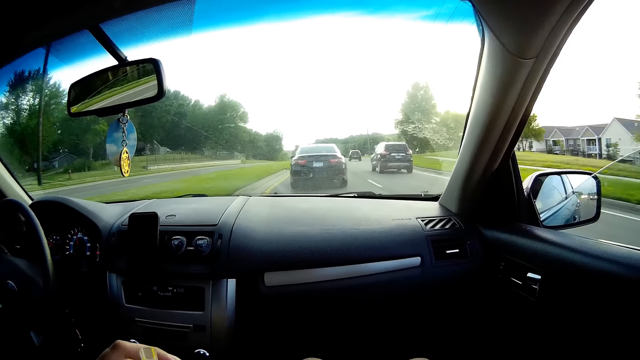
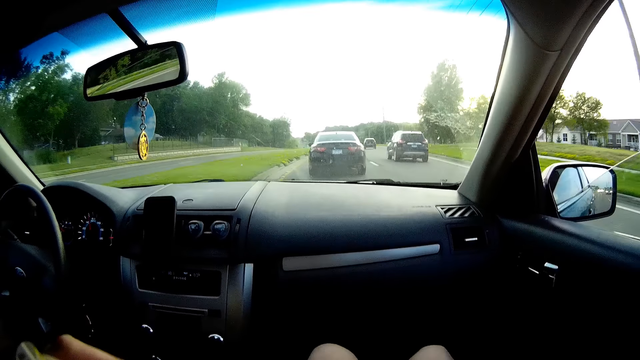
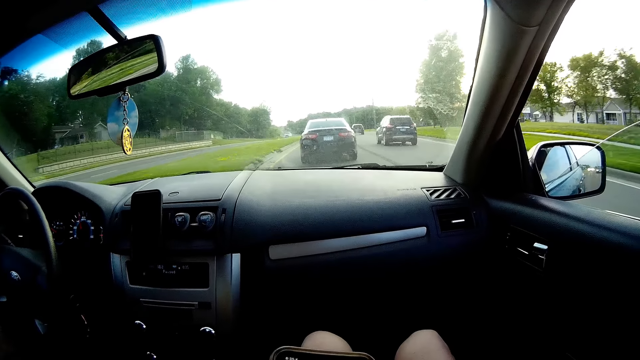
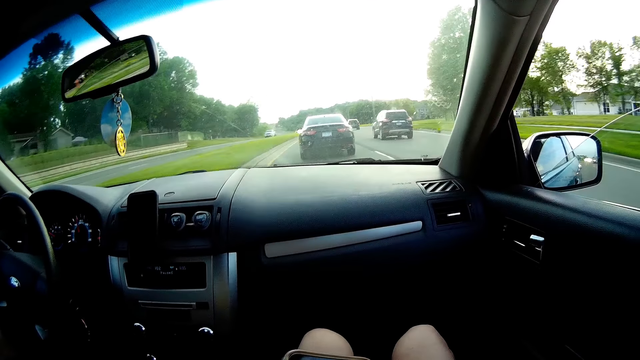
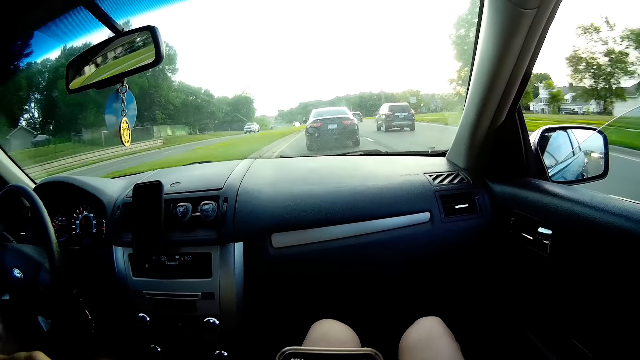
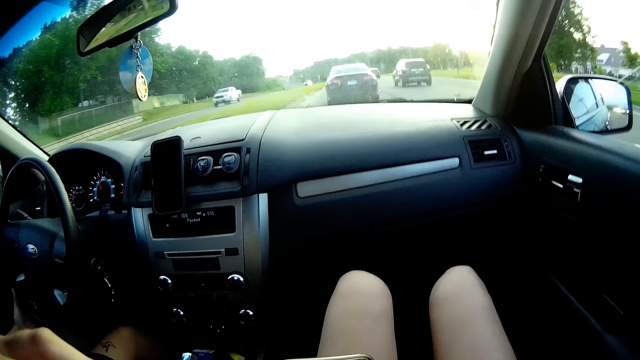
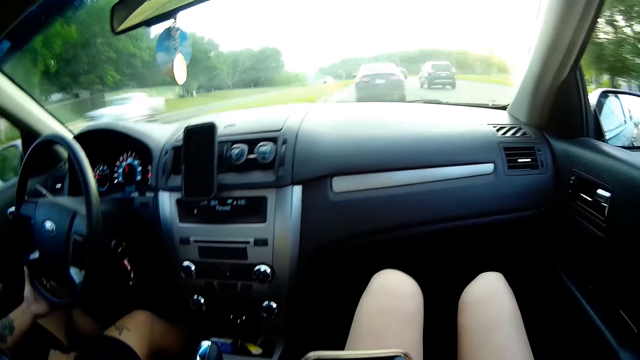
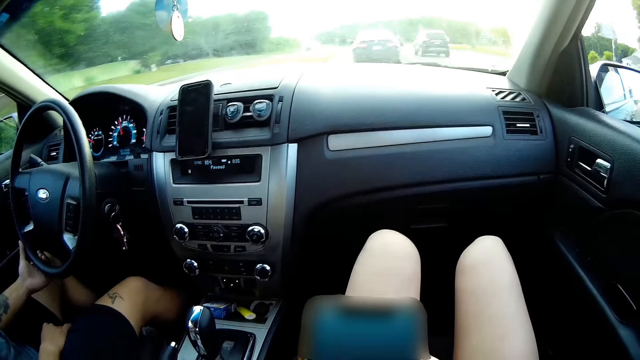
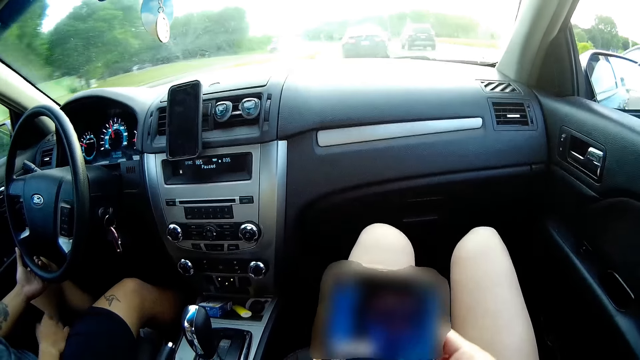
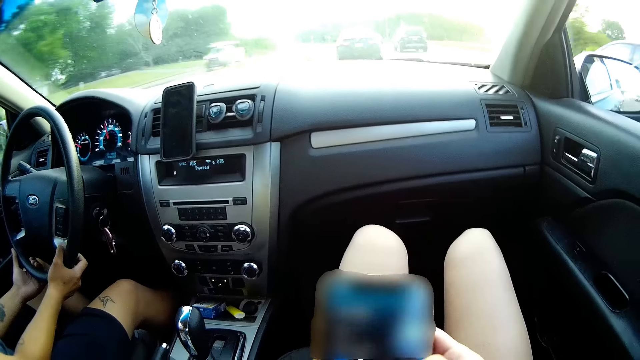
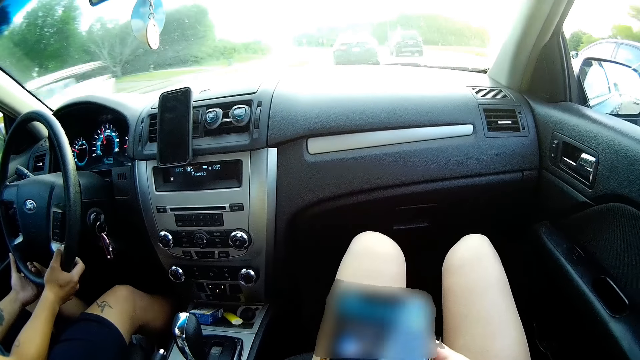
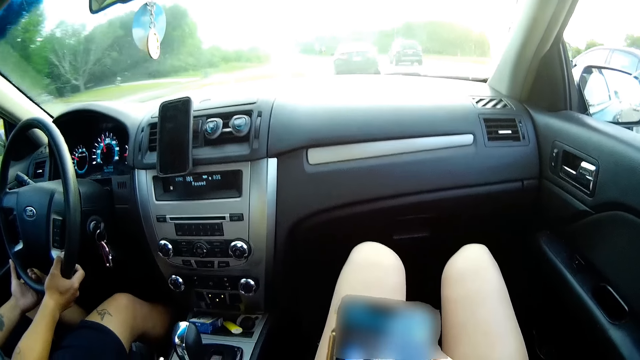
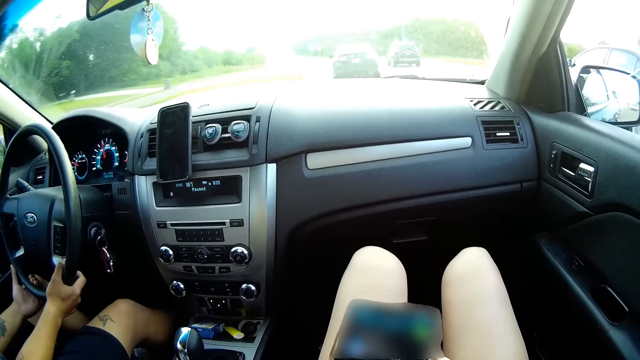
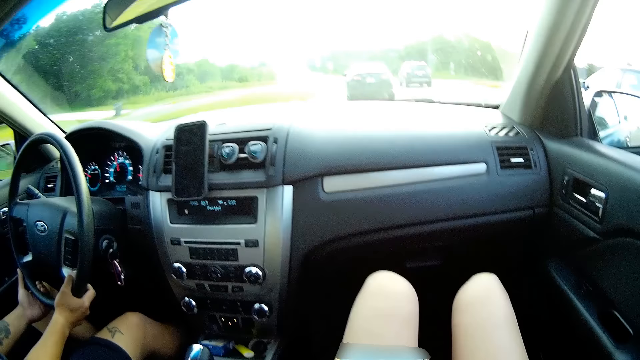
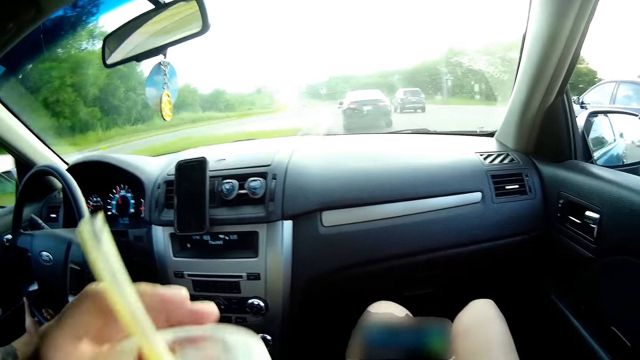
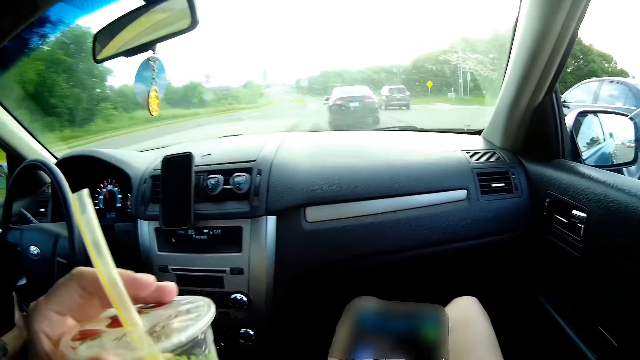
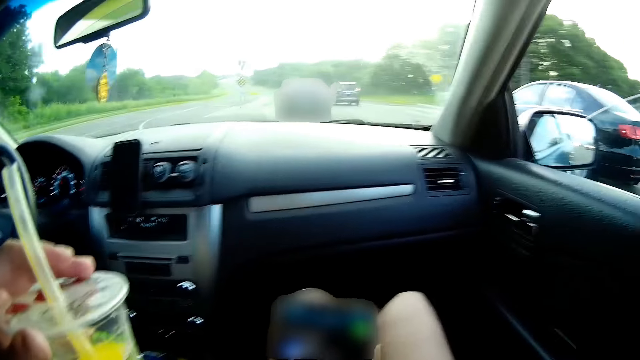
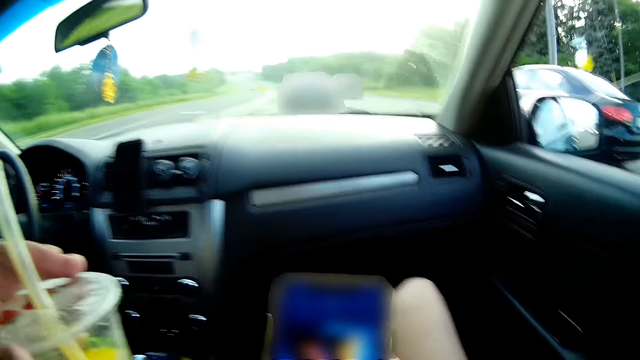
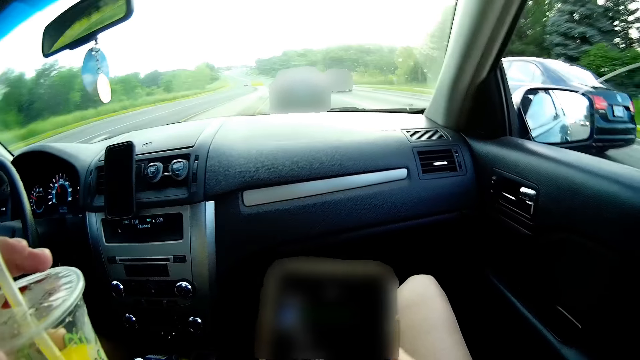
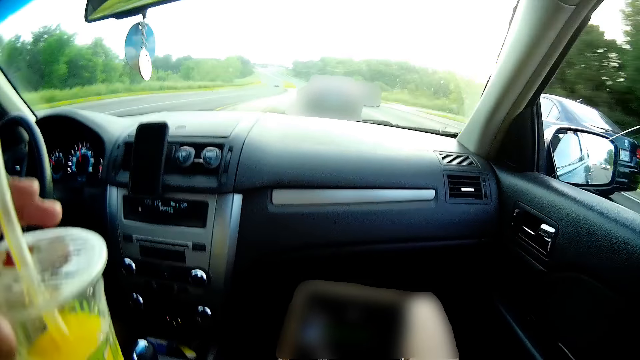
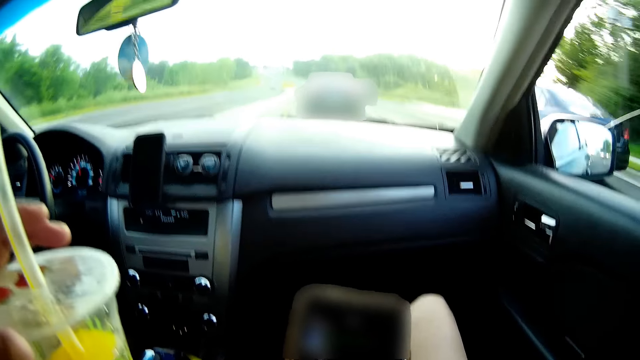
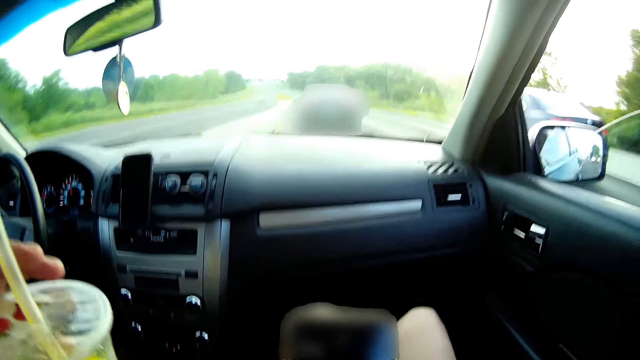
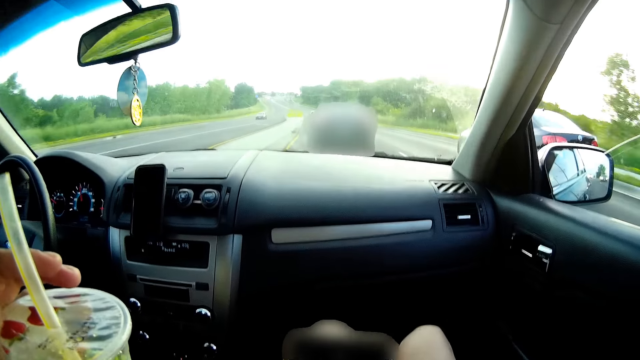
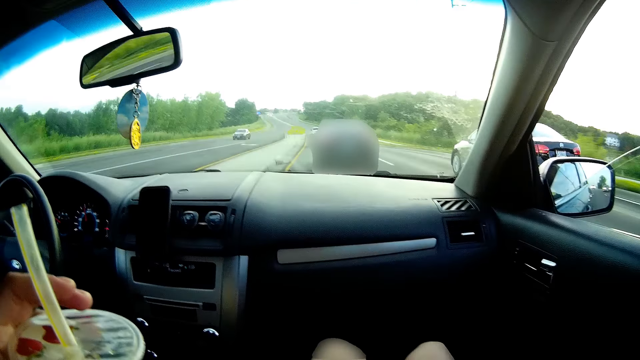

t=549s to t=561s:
The camera wearer converses with a man. They browse her phone.

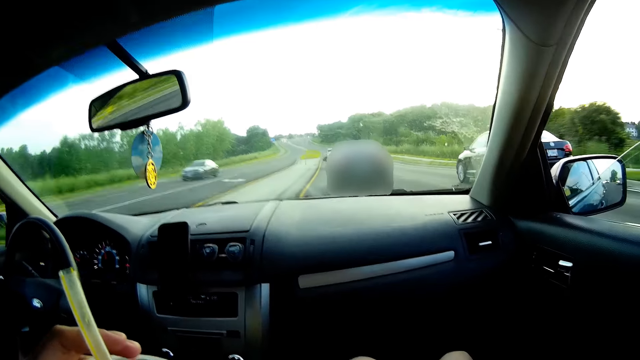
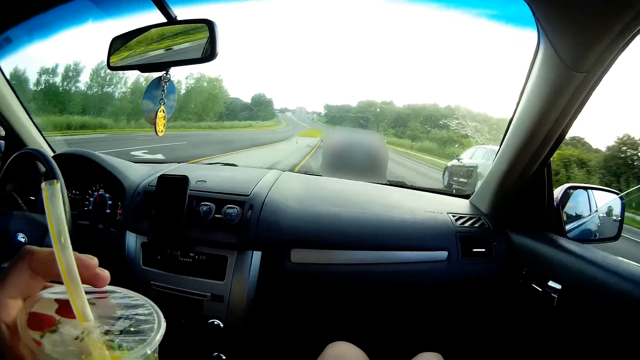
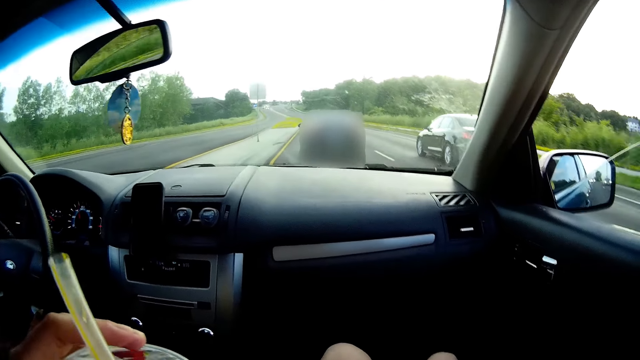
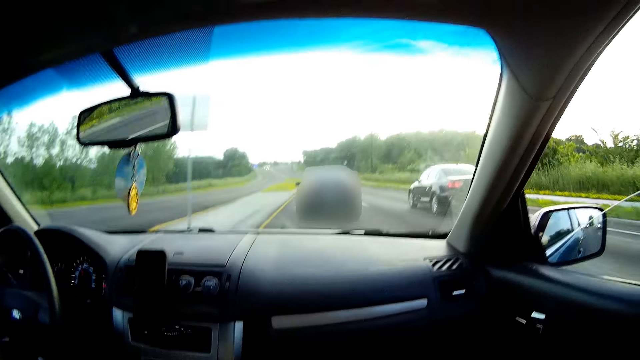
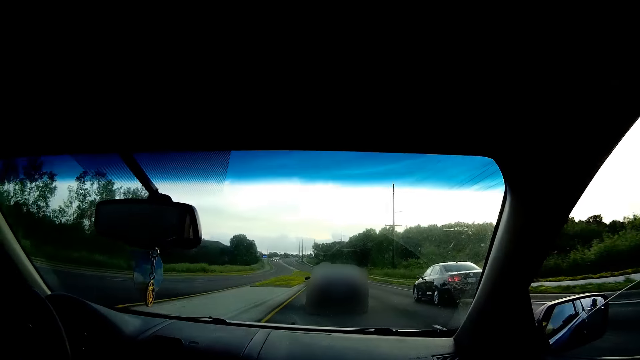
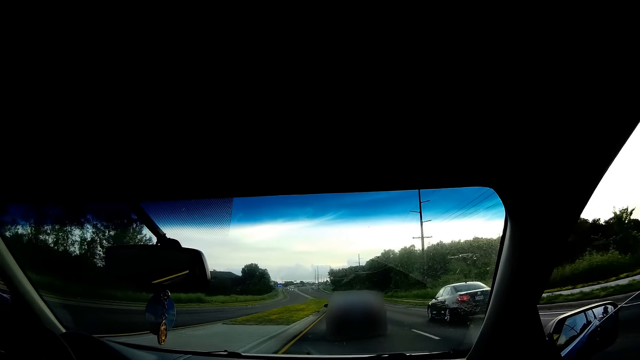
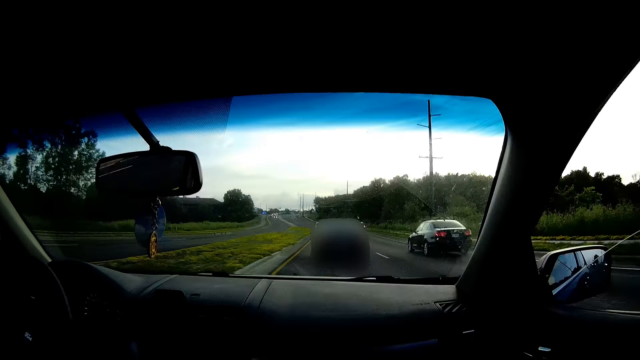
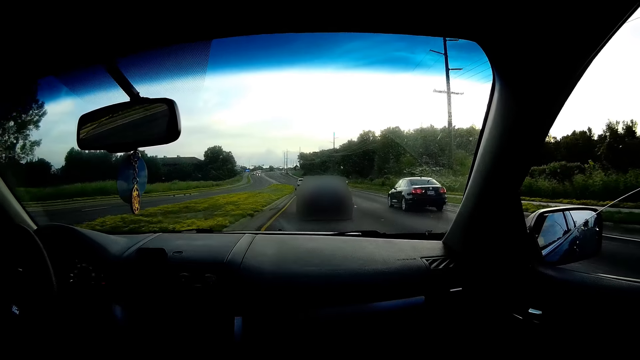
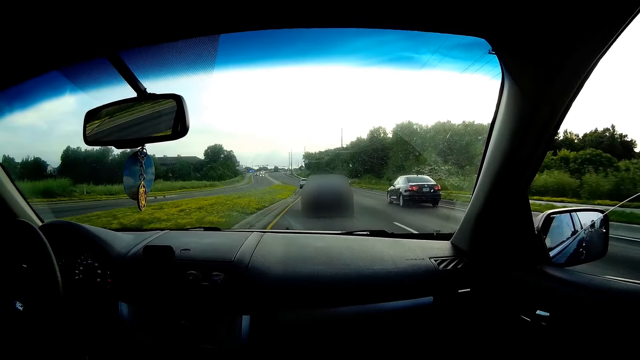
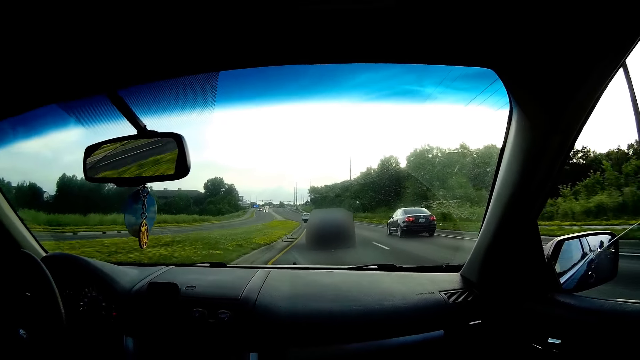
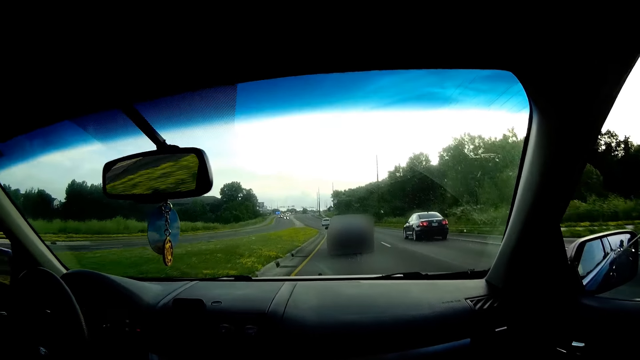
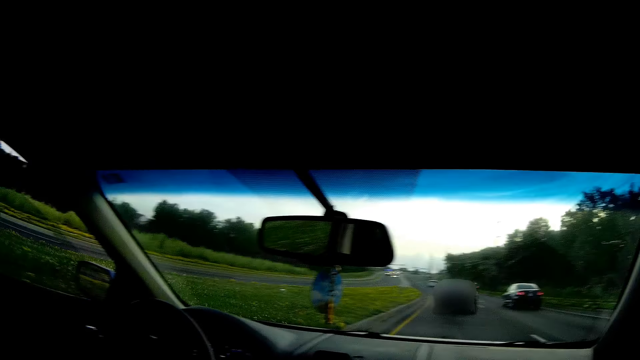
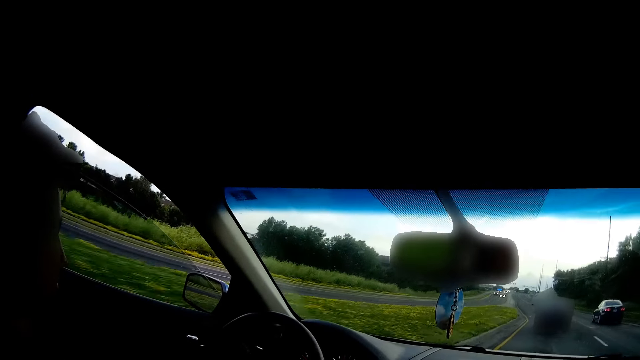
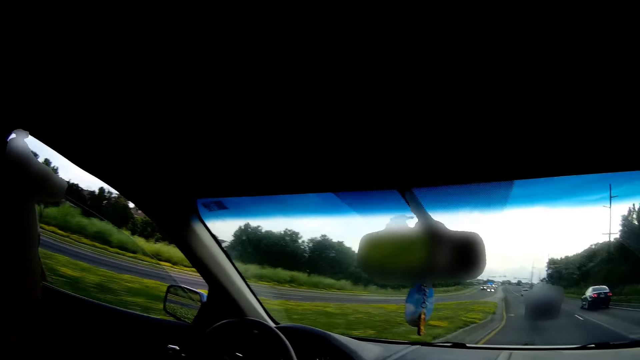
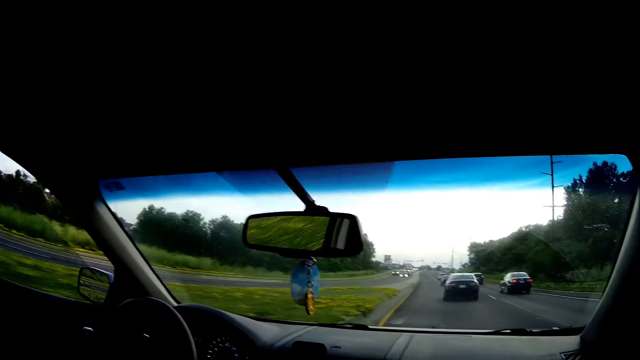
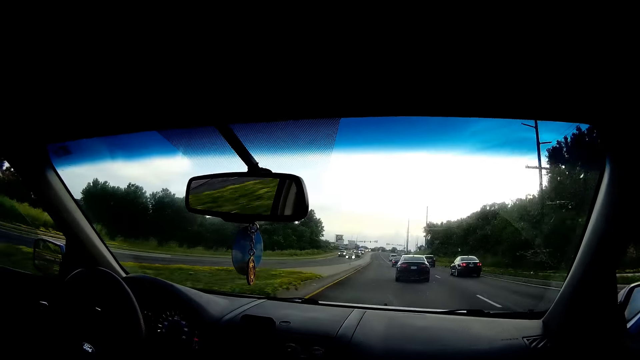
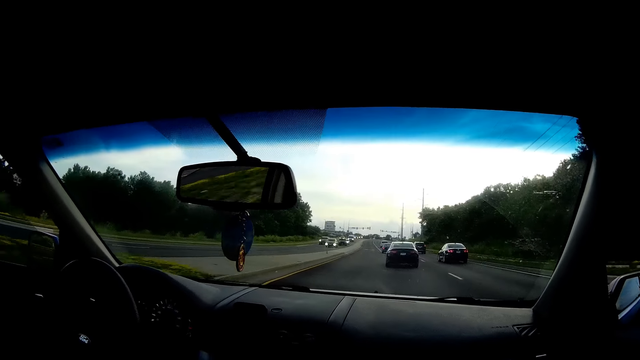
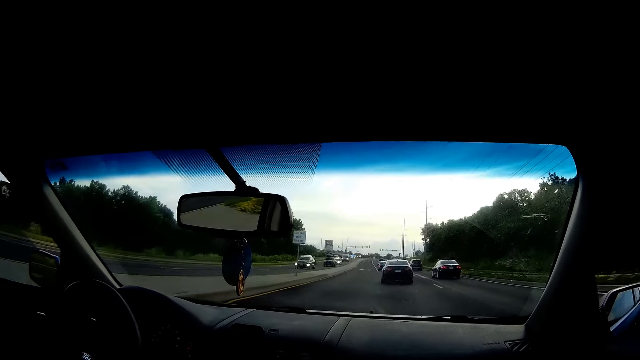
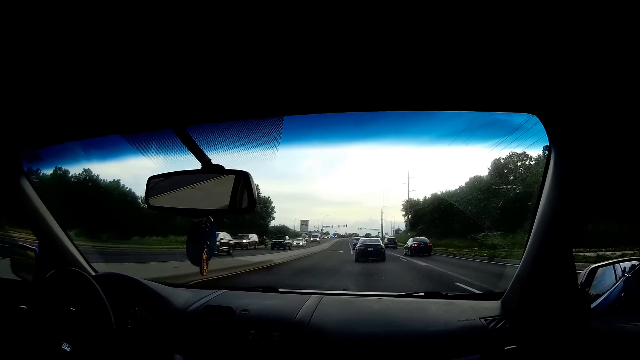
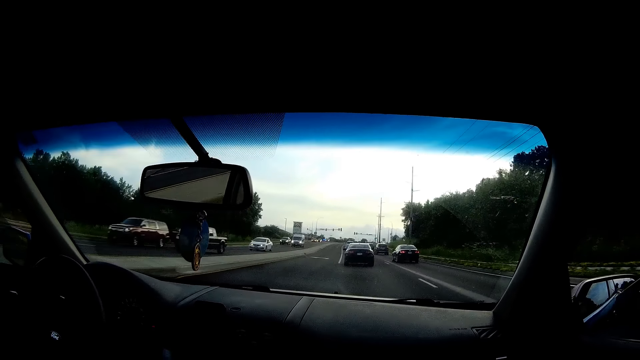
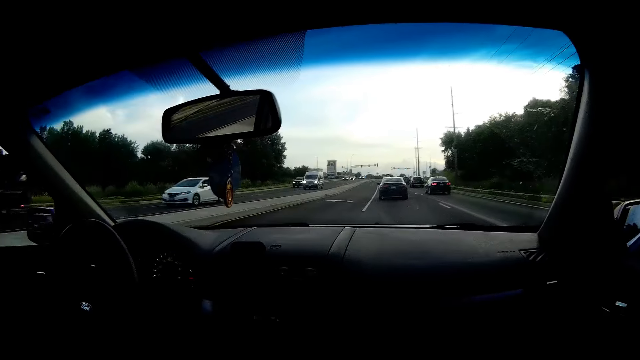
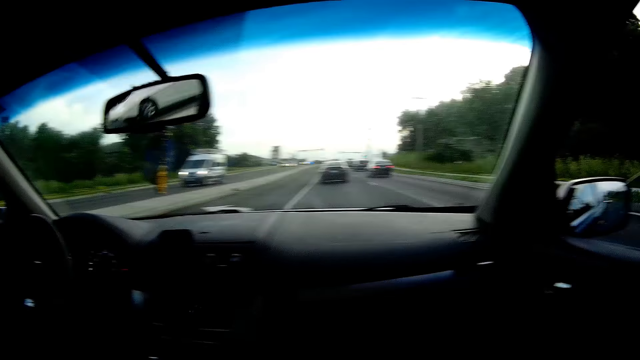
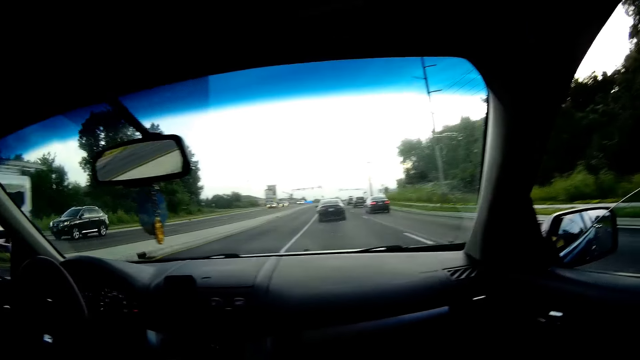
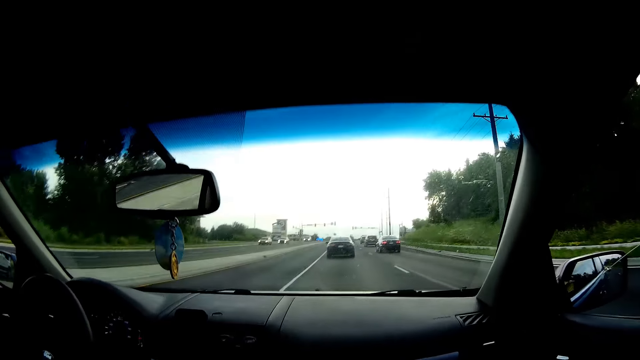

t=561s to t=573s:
The camera wearer interacts with the man.
